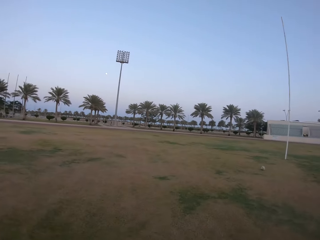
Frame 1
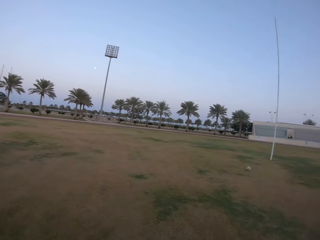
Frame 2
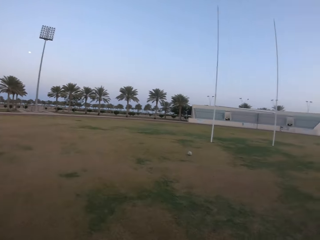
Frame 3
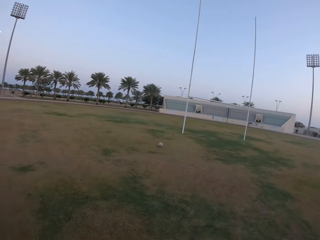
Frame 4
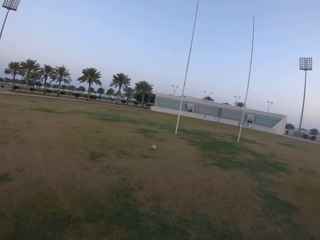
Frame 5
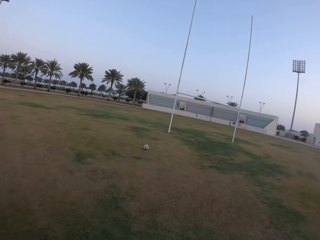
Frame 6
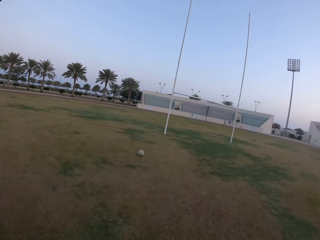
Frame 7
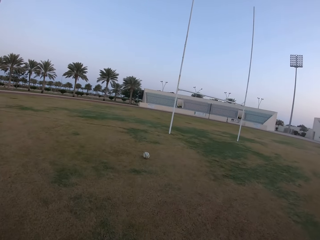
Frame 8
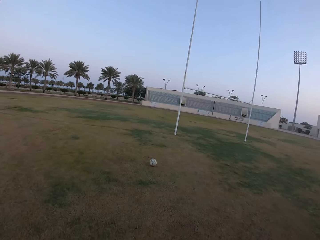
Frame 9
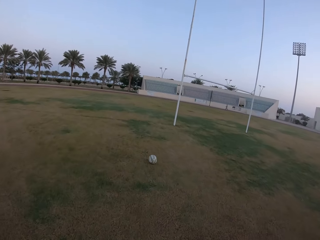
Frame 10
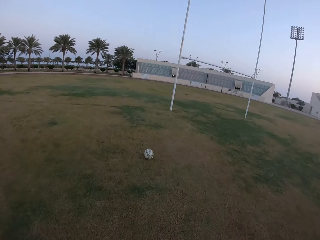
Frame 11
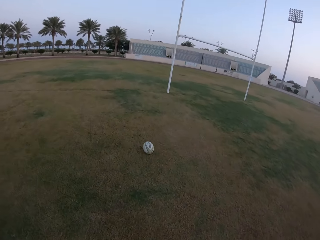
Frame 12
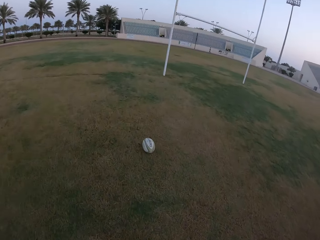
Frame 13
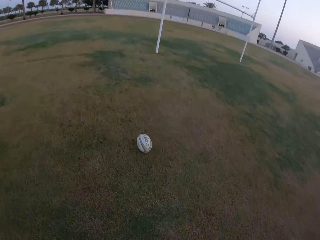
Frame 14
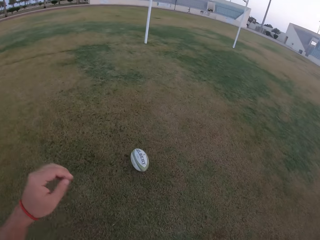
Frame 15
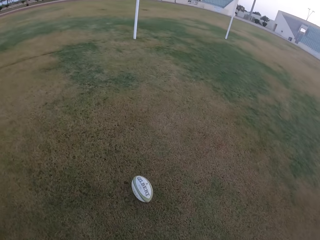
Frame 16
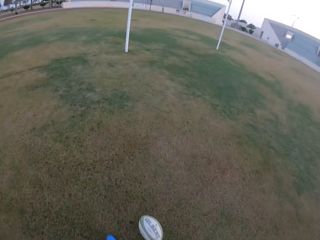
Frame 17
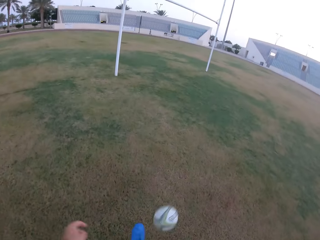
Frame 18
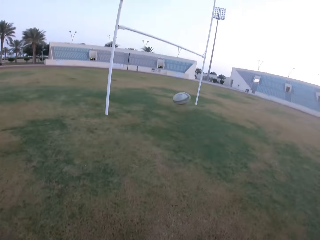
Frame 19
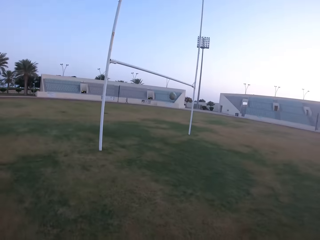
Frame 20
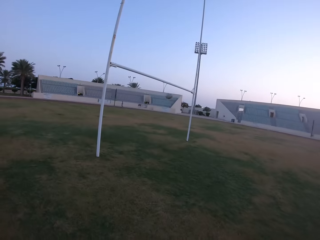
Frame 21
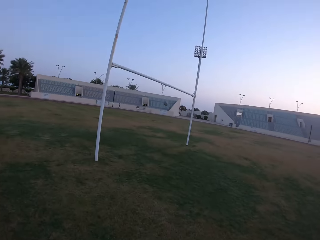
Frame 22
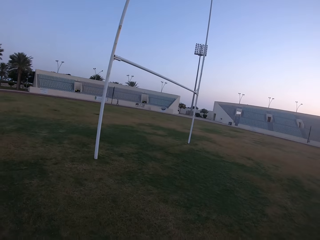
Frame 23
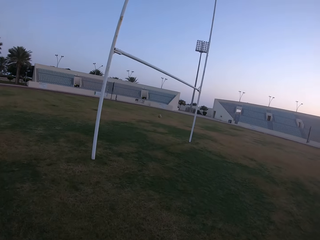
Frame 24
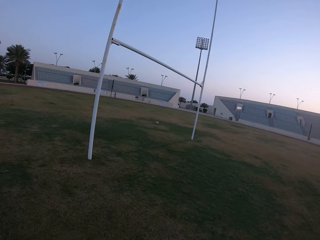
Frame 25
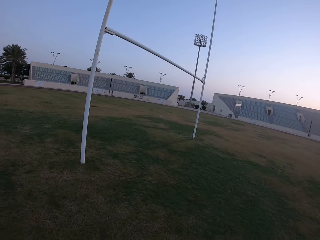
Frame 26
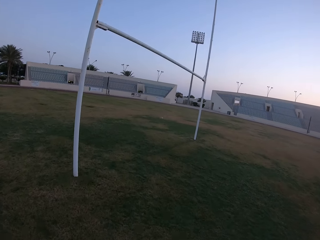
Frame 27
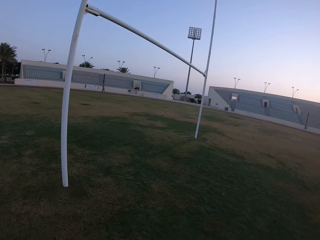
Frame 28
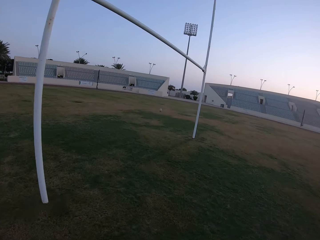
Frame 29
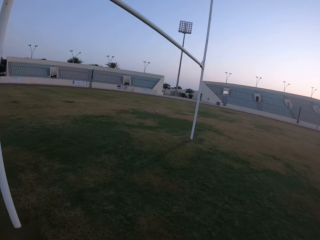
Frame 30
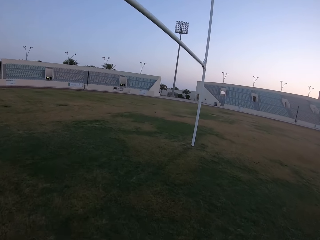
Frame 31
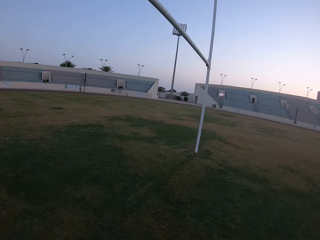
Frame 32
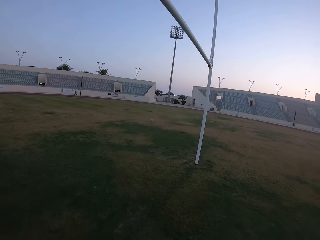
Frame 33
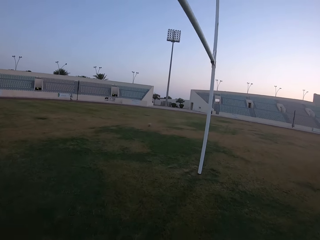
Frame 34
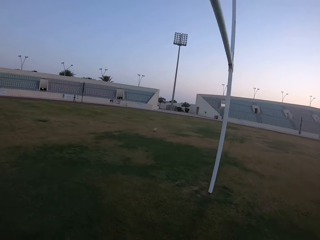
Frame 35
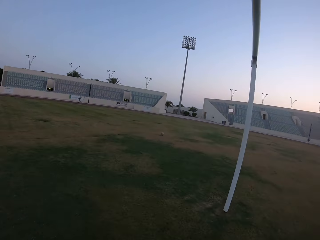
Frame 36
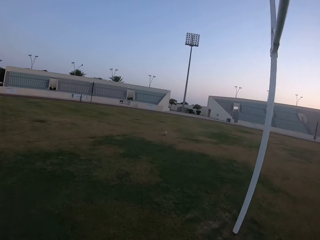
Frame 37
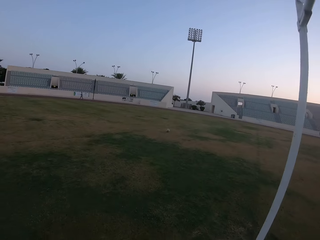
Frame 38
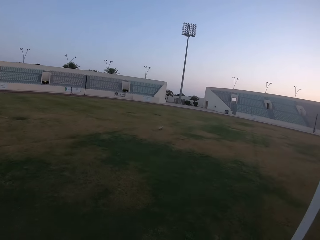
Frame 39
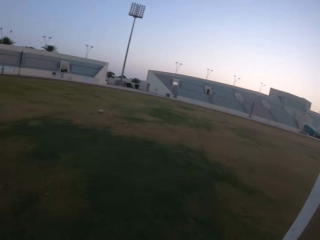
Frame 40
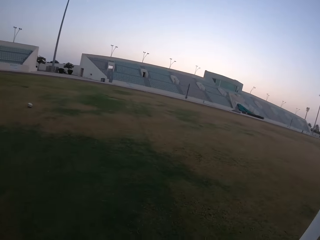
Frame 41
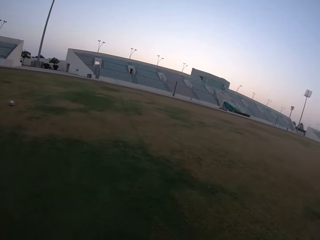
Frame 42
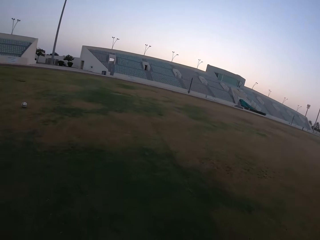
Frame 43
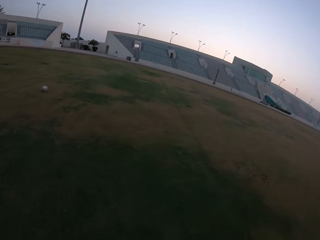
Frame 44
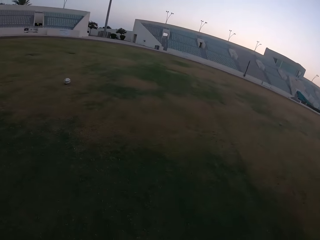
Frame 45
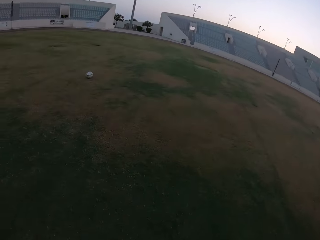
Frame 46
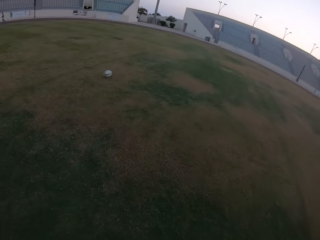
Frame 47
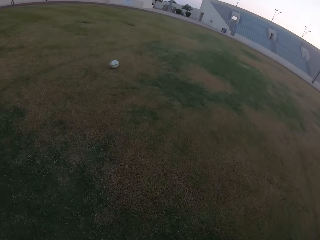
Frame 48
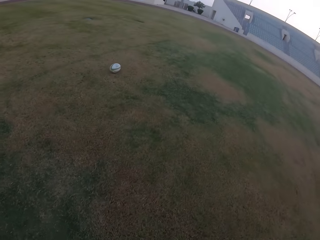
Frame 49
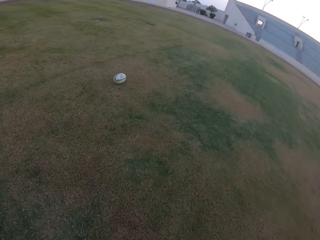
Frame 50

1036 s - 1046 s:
The camera wearer looks at the ball. They hit the ball with the leg. They walk on the field.

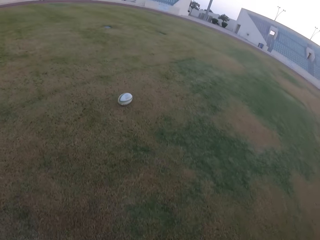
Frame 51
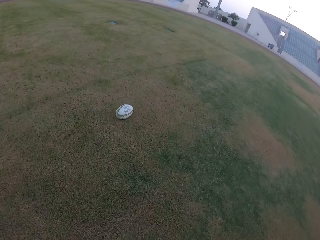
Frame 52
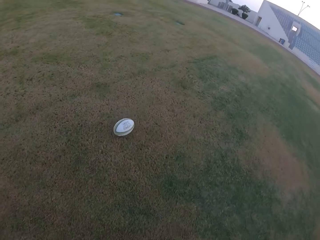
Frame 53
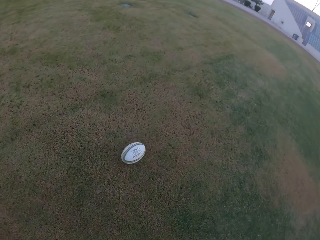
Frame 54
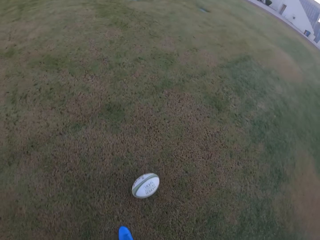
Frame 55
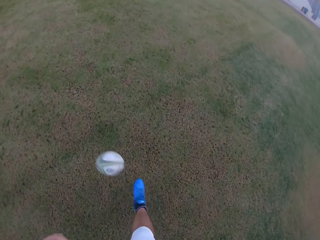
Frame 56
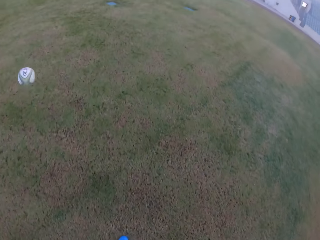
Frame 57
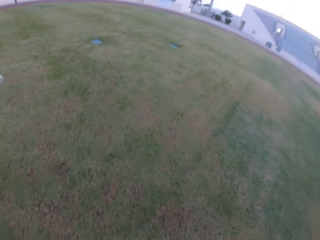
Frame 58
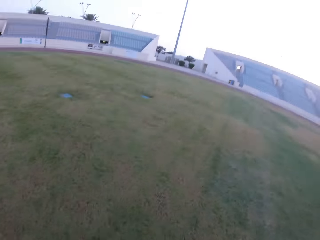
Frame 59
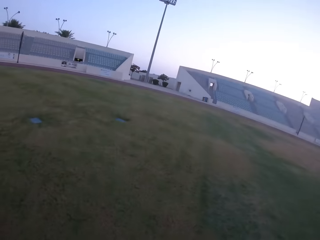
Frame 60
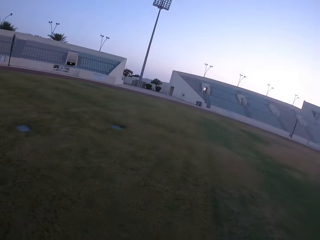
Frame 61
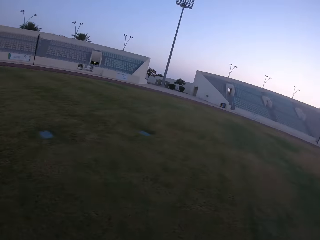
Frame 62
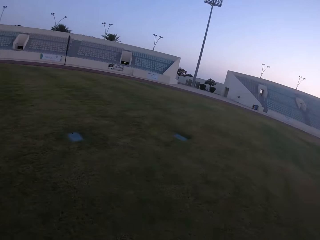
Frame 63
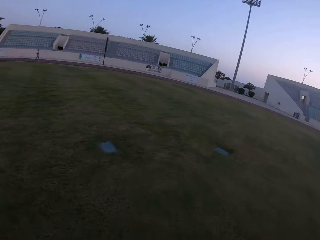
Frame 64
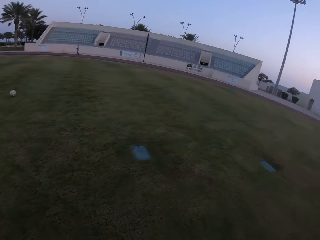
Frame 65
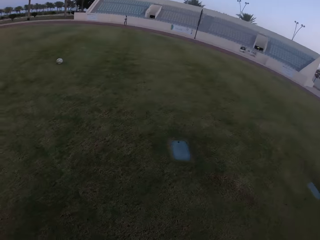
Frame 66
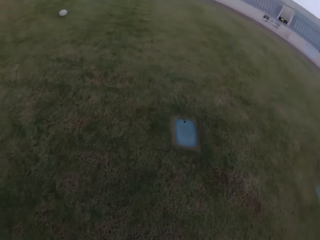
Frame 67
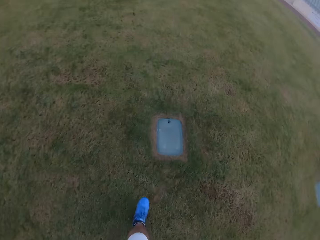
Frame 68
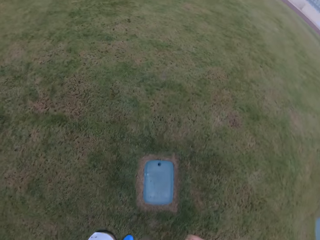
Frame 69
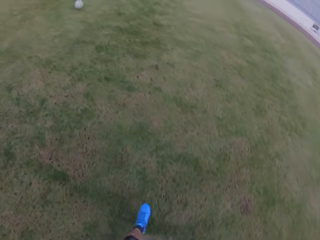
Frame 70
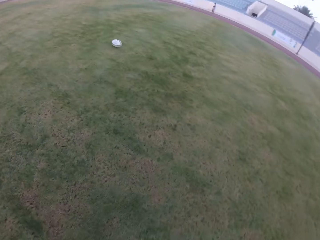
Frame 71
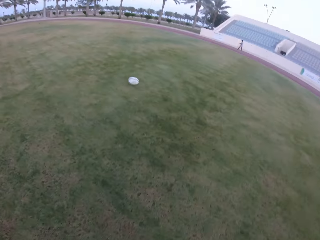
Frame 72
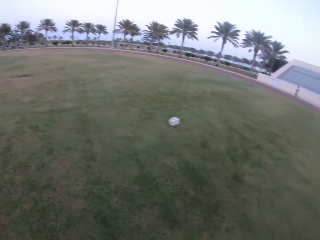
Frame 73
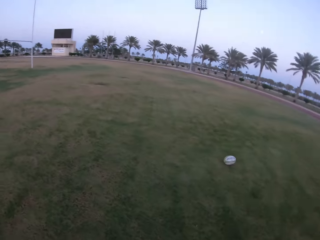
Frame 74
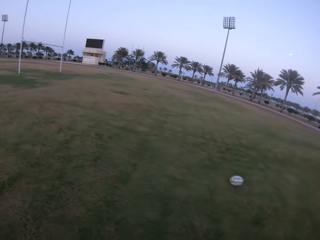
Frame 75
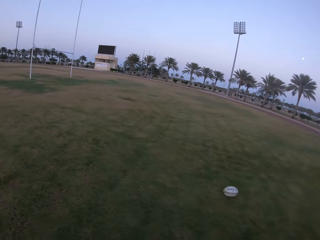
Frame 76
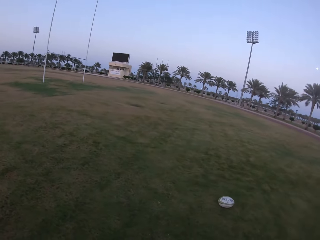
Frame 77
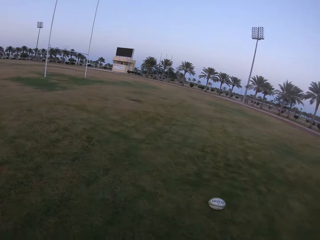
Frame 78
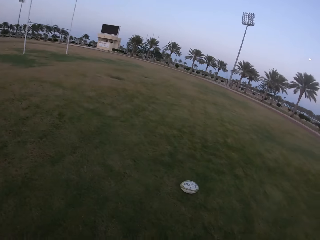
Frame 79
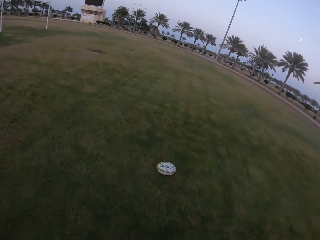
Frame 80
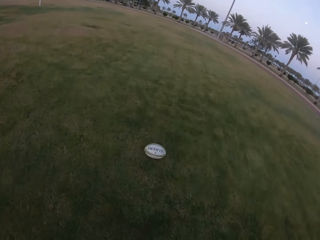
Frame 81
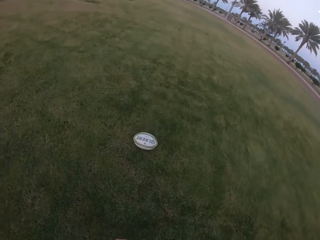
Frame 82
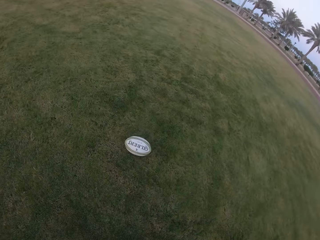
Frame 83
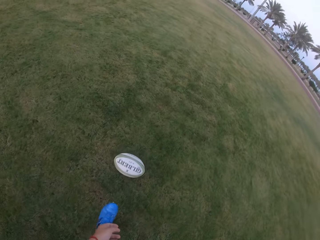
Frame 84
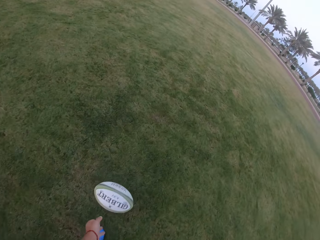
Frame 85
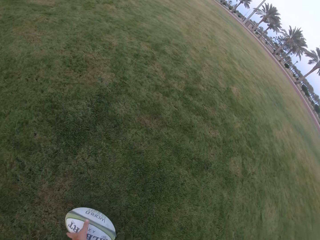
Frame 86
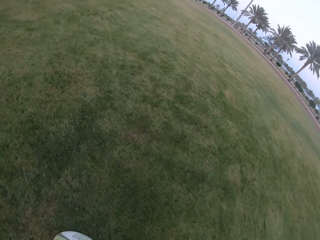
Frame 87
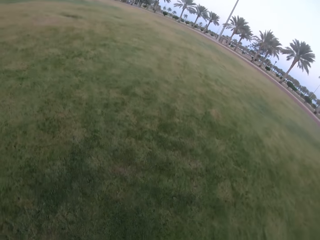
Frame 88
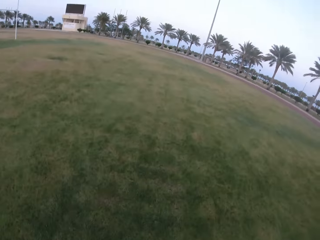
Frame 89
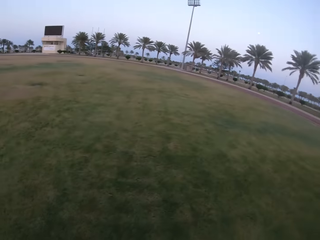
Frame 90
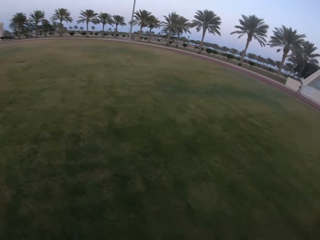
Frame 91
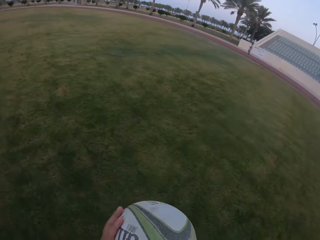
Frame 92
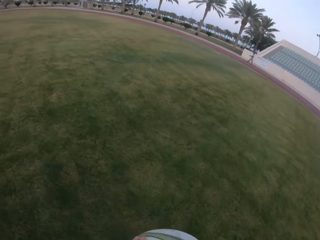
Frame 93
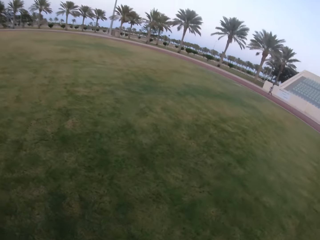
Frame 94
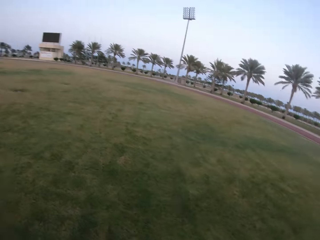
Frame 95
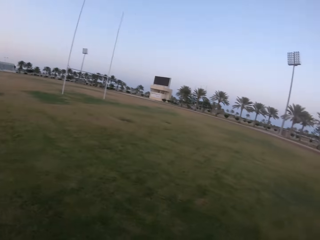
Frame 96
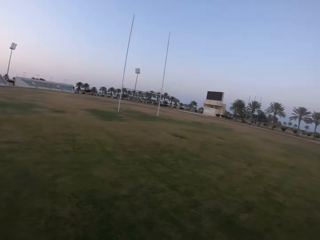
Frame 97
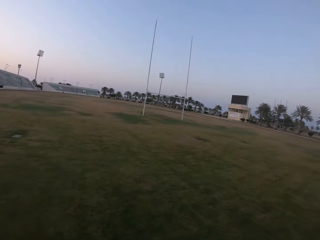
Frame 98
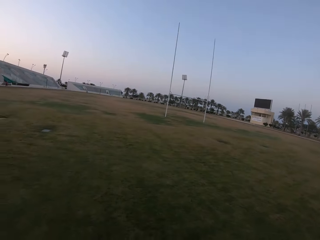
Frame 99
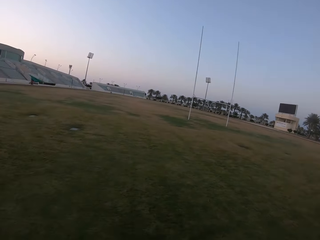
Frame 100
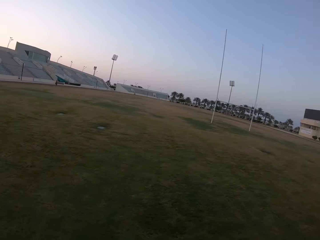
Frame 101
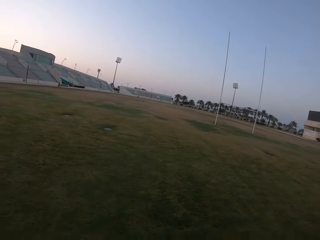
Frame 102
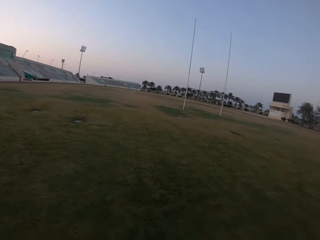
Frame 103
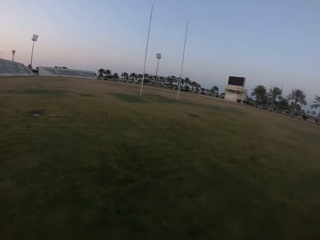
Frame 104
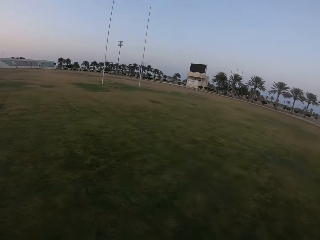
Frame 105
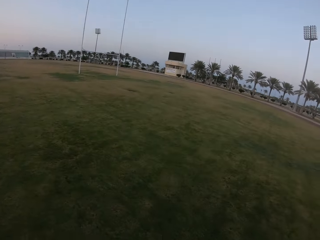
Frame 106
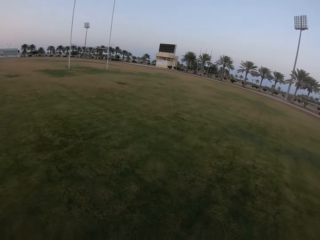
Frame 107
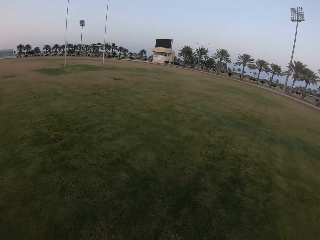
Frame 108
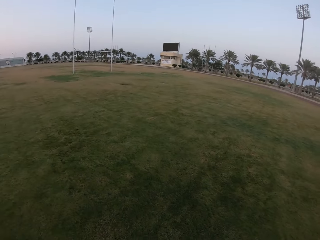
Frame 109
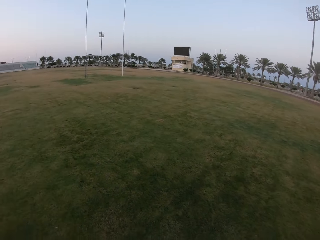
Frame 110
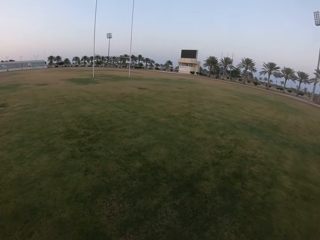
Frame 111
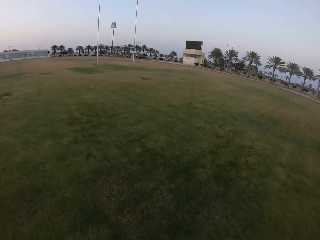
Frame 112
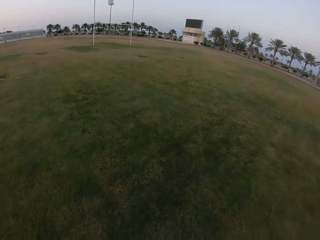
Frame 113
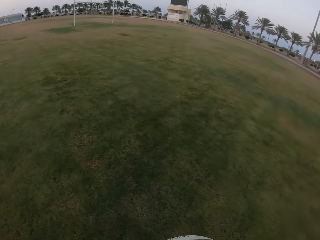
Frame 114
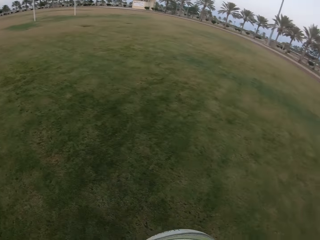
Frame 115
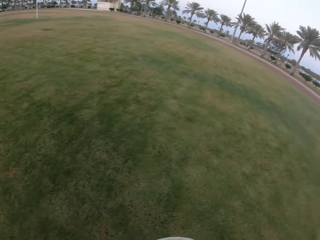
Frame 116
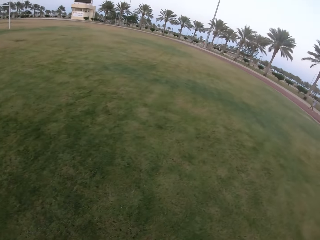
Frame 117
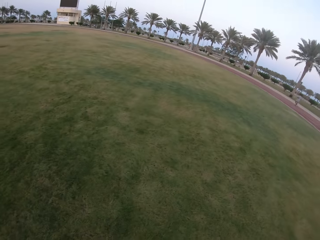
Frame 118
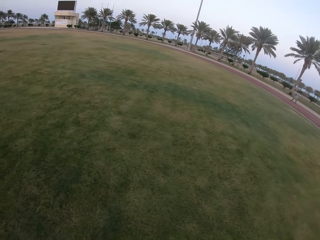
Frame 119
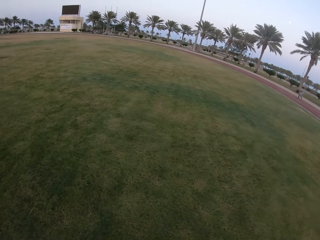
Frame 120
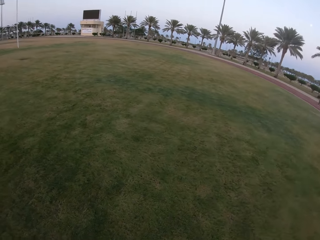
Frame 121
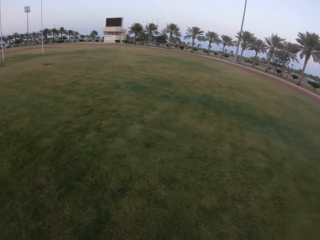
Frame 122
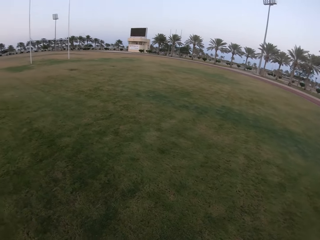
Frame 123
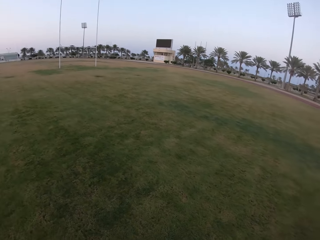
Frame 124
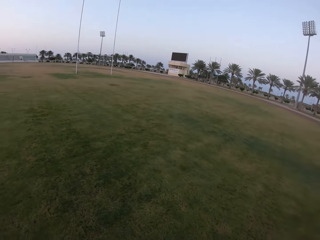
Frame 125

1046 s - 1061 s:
The camera wearer looks at the ball. They hit the ball with the leg. They walk on the field. They pick up the ball from the ground and hold the ball. They pick up the ball from the ground again. They walk in the field. They look around the field.
